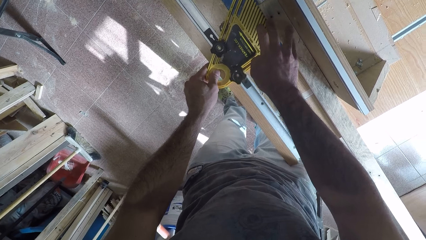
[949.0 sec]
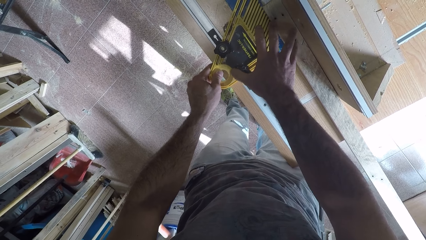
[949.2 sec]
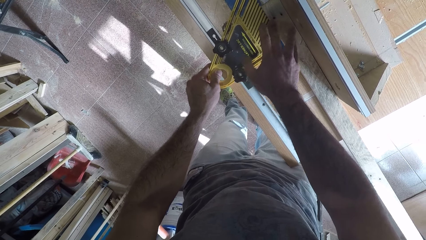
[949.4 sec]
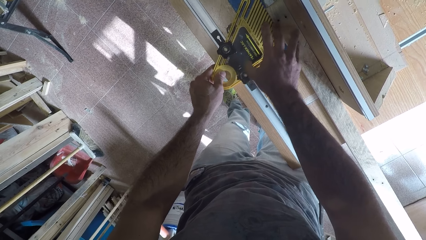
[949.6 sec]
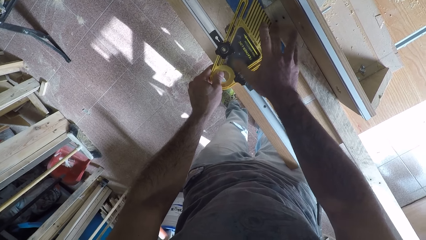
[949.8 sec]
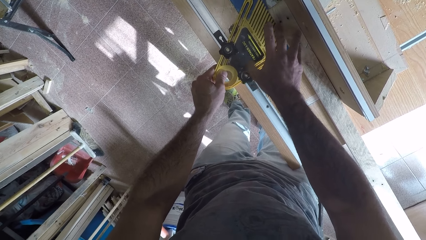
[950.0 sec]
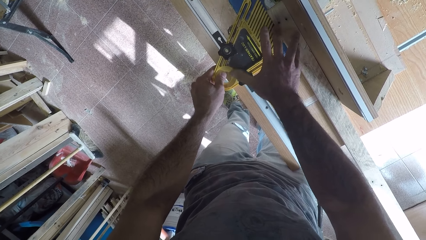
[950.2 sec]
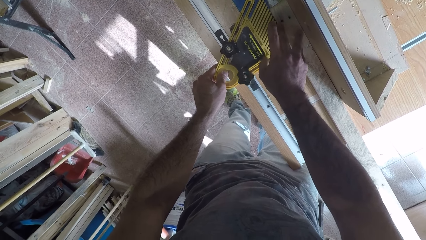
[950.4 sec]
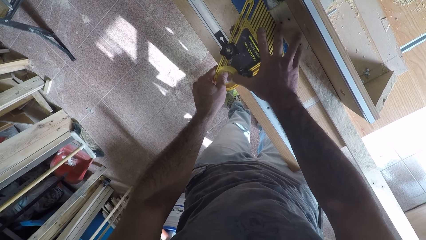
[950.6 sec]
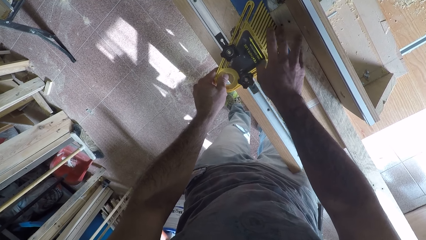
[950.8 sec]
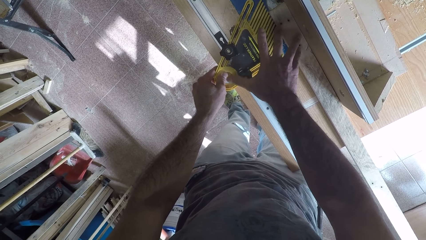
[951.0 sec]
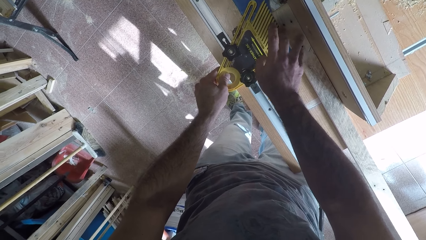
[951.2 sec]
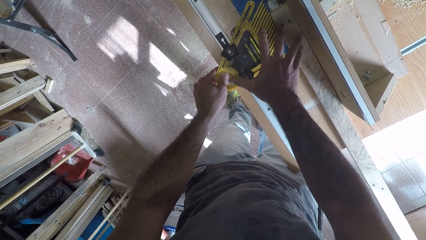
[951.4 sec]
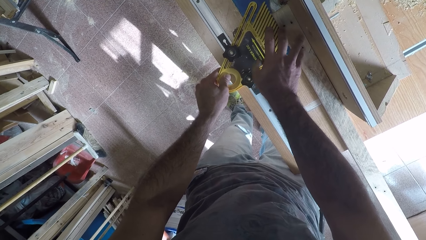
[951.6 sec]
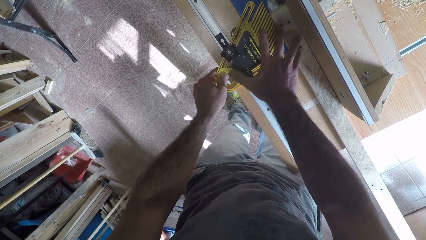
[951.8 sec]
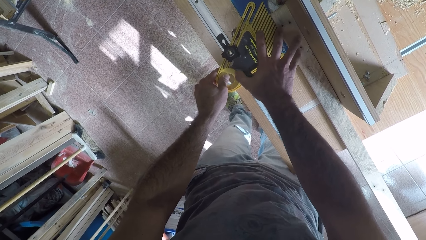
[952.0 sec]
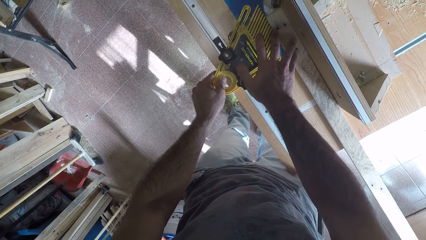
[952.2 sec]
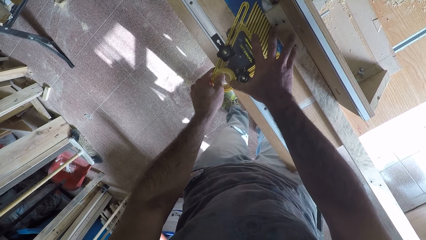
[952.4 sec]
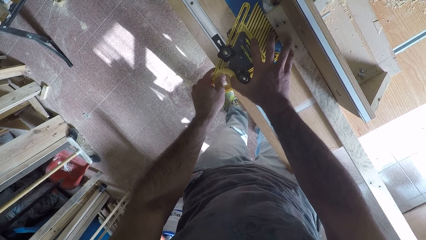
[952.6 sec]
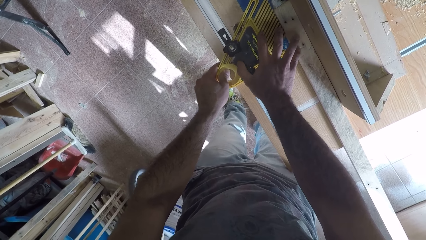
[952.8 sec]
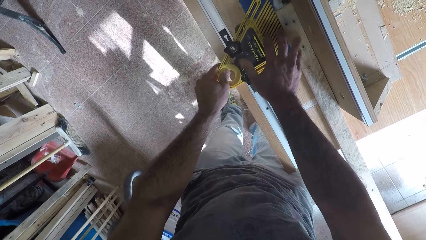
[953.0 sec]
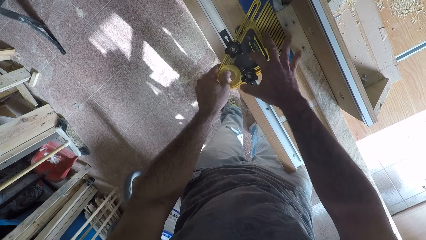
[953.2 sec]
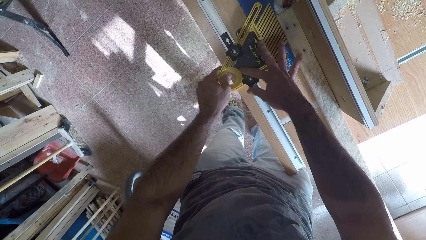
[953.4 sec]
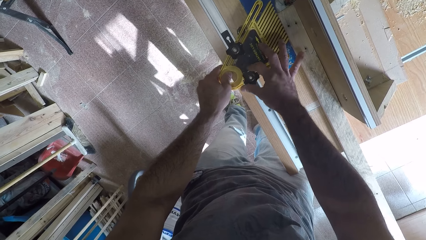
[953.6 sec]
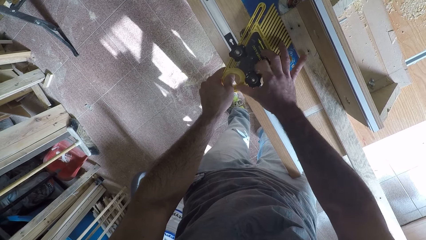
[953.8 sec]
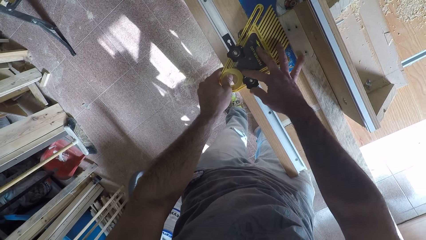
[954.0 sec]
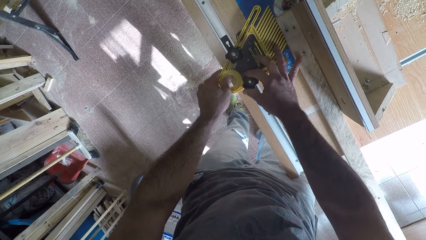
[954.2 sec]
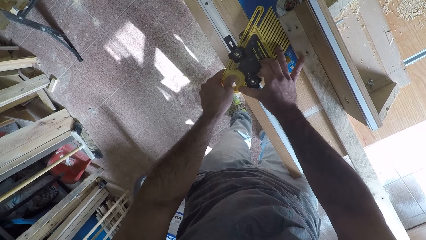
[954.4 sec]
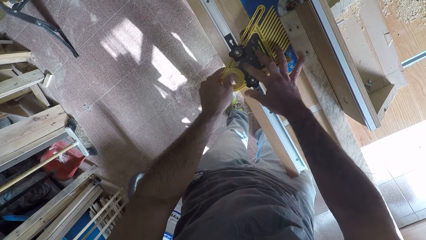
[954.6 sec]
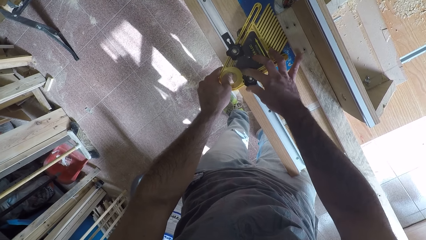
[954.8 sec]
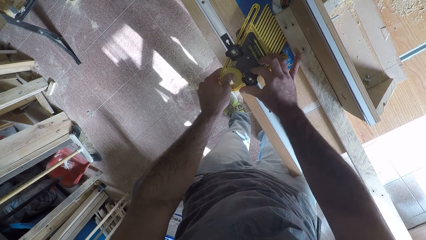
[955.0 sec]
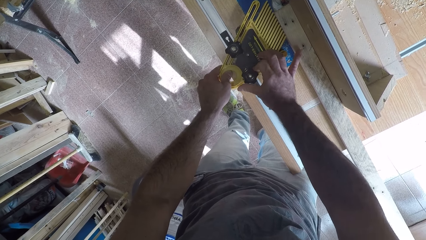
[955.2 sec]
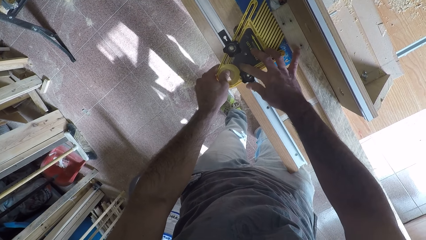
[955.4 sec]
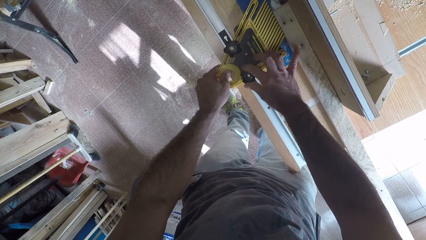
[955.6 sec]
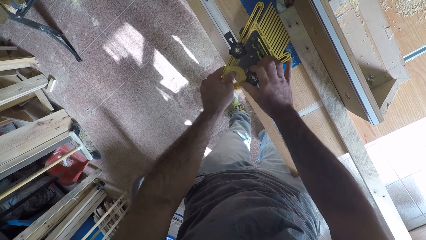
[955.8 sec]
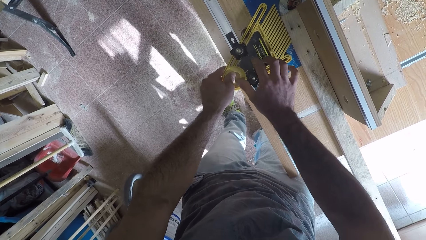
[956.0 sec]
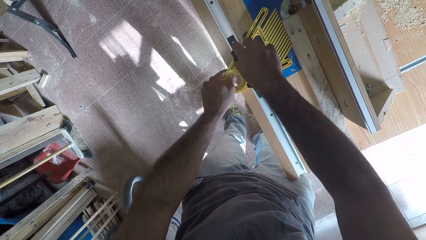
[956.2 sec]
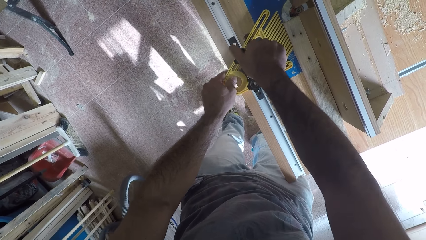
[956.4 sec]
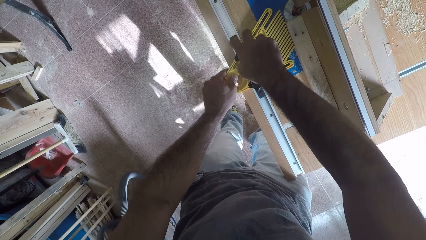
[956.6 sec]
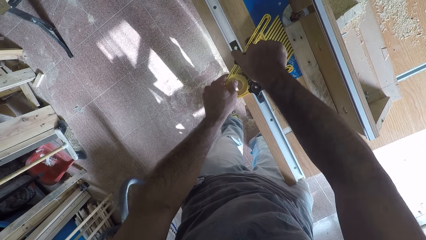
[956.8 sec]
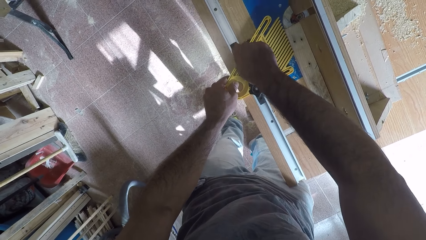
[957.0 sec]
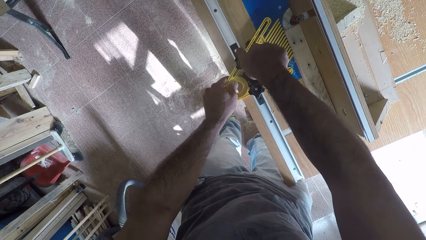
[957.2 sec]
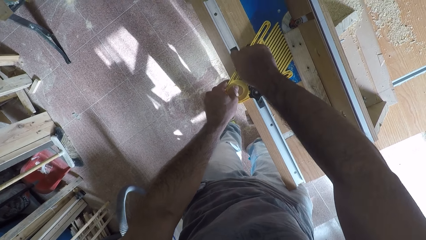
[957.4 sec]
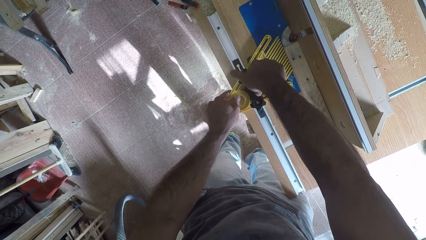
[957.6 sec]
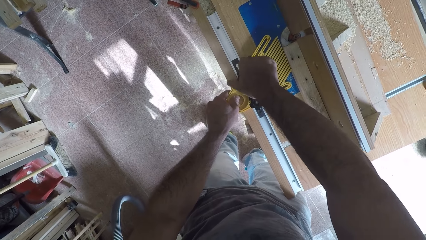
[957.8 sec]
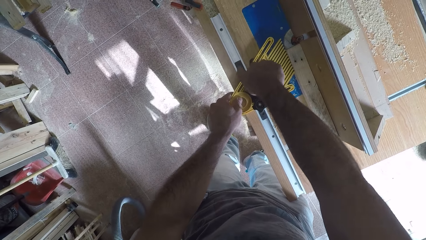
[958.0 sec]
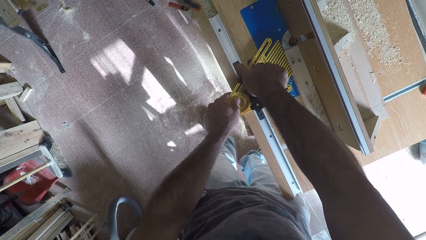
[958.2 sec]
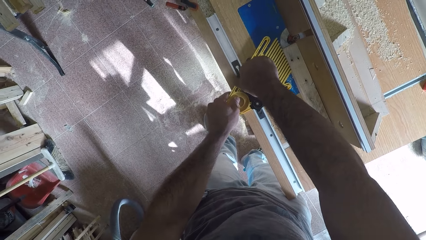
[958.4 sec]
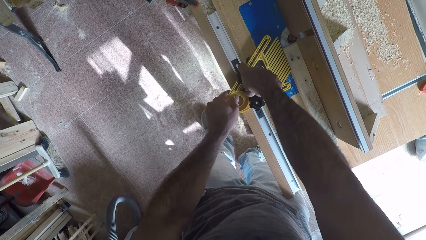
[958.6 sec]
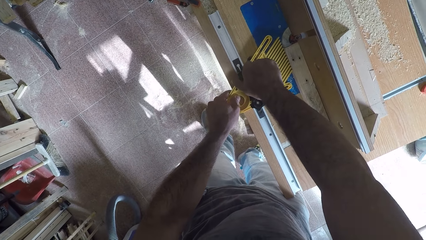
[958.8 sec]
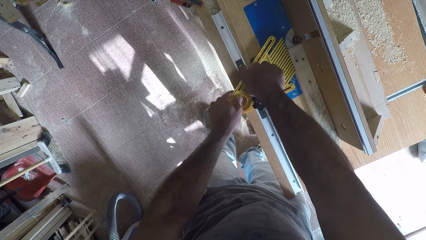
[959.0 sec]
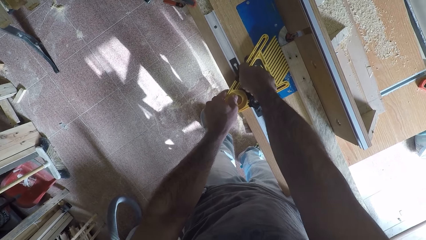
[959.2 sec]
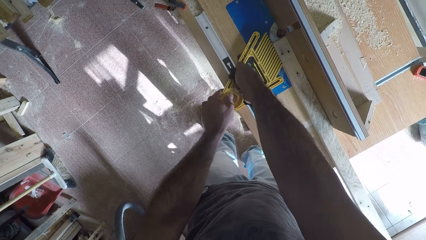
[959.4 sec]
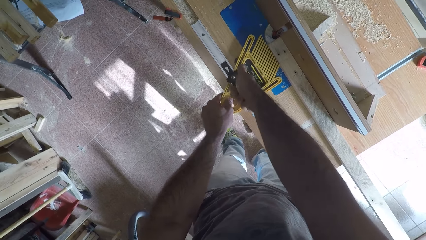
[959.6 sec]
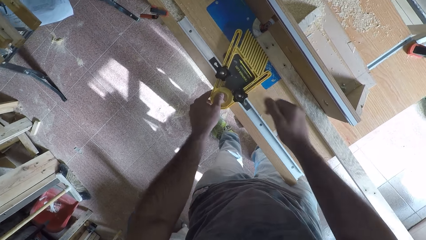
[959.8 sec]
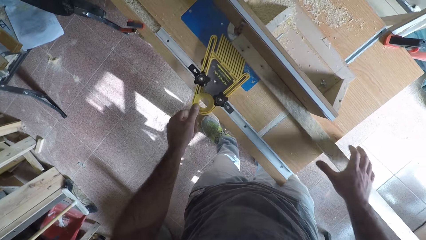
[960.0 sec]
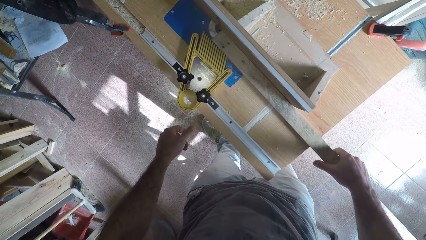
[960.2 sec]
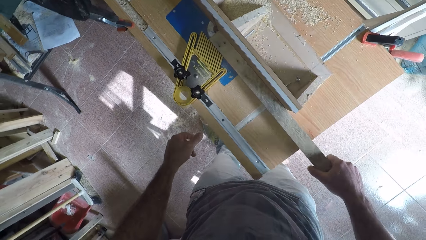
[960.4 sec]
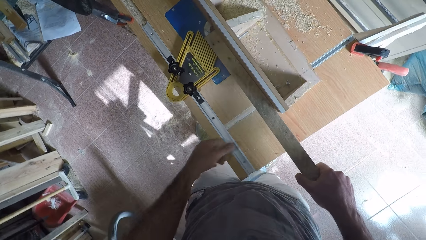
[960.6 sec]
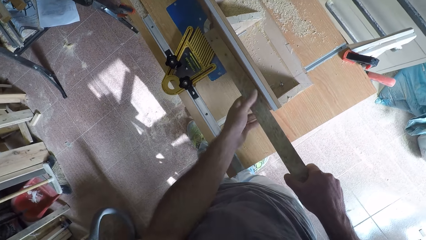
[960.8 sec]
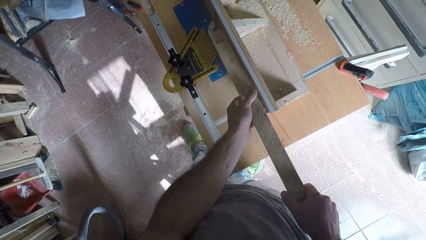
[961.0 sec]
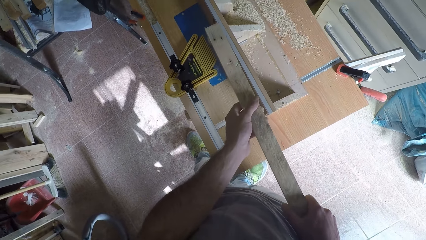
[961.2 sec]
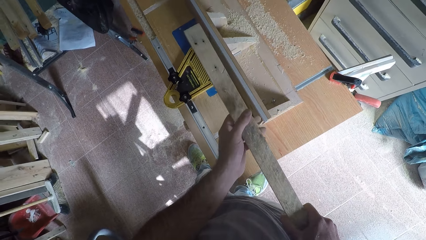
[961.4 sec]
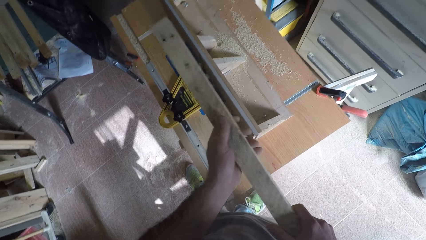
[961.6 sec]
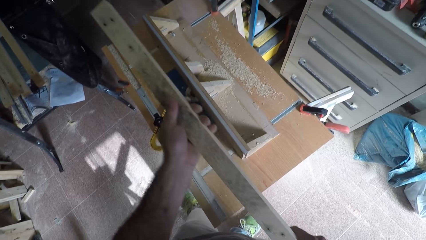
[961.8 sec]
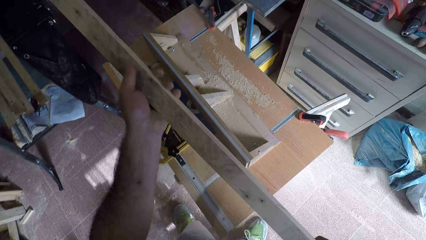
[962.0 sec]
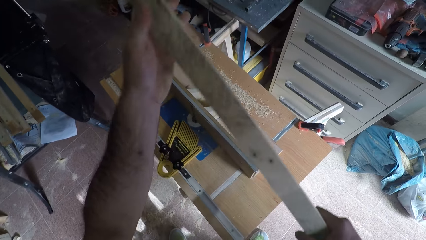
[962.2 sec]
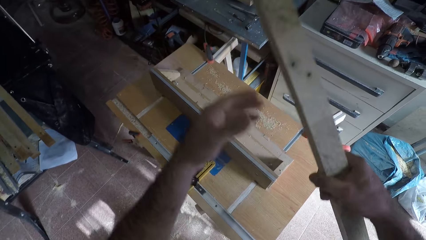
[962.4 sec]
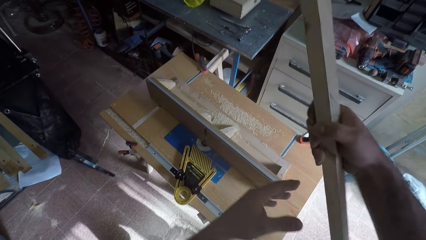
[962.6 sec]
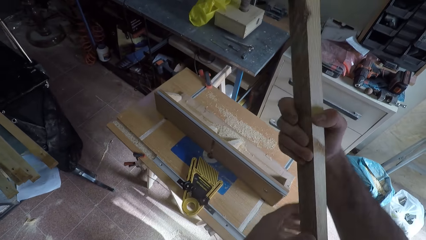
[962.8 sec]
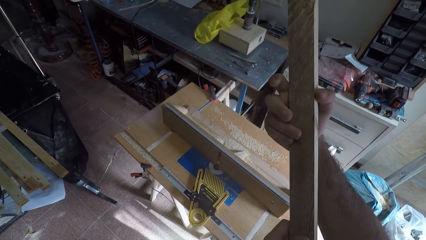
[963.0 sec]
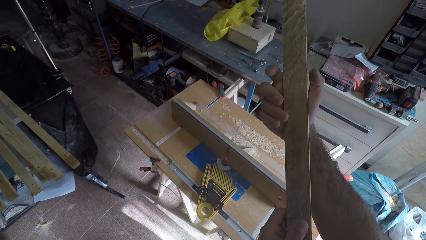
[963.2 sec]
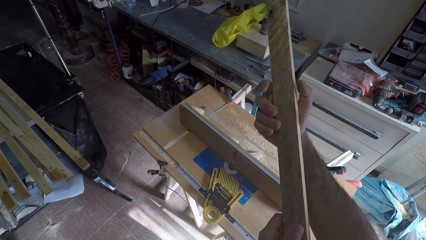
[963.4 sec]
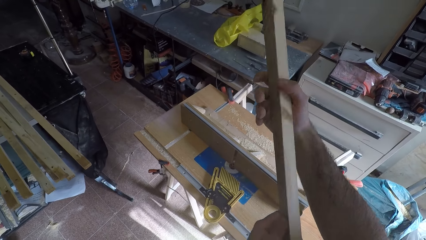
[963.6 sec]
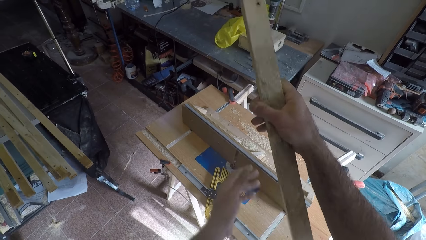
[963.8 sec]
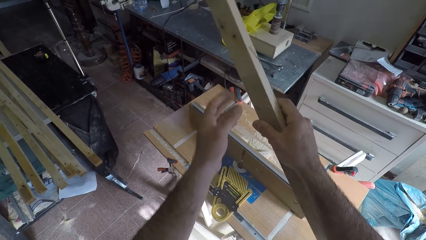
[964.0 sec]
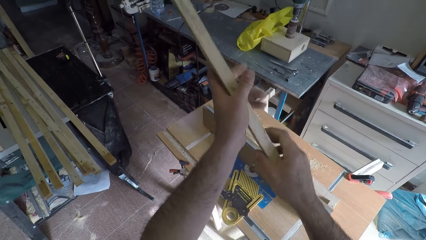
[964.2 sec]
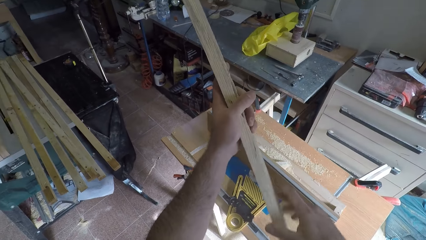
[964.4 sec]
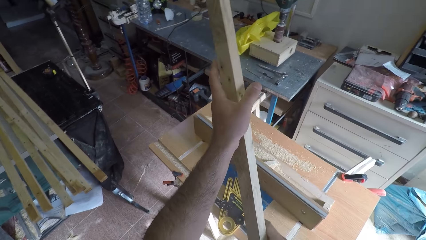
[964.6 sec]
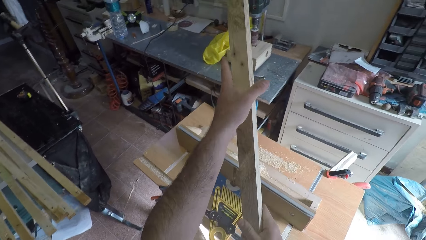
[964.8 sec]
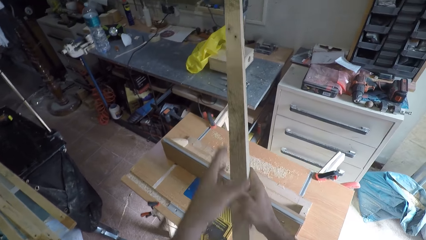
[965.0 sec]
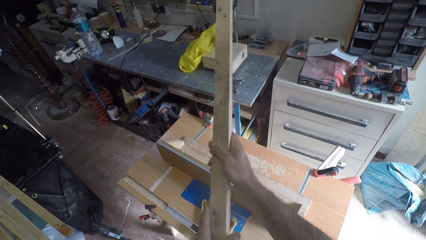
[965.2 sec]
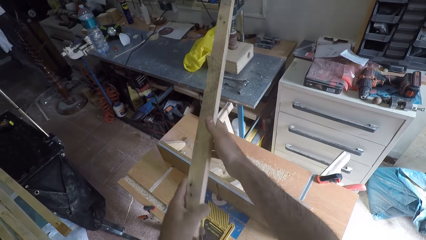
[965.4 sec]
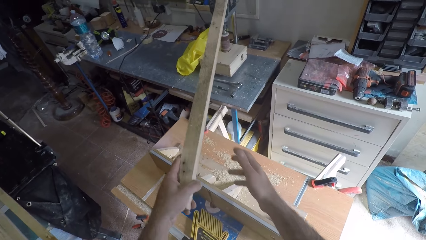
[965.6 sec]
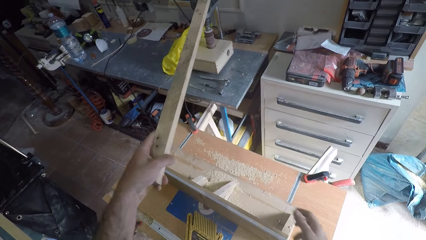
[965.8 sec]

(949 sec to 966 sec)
The camera wearer tightens the knob of the wood holder. He screws back the circular saw machine with his right hand. He tightens the other knob of the wood holder. He holds the wood. He takes the wood off the circular saw machine. He holds the wood with both hands. He lifts the wood. He checks the wood round on his hands.
